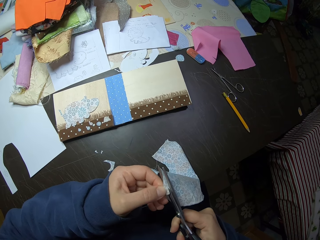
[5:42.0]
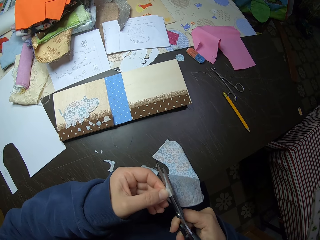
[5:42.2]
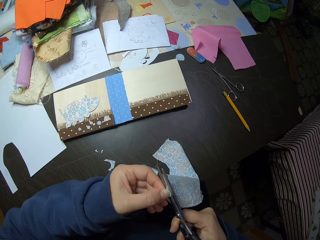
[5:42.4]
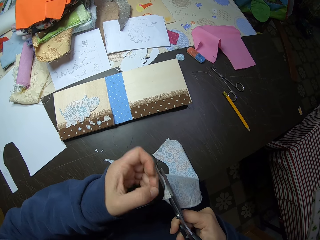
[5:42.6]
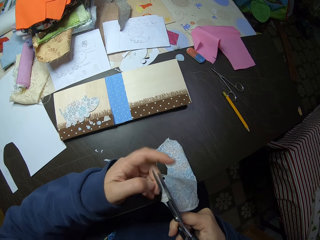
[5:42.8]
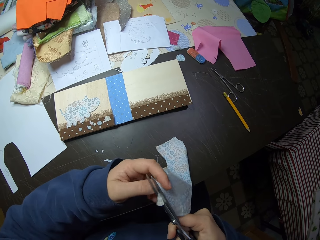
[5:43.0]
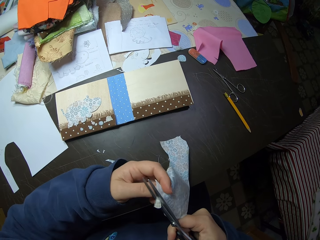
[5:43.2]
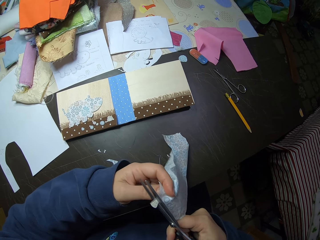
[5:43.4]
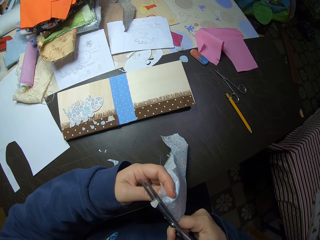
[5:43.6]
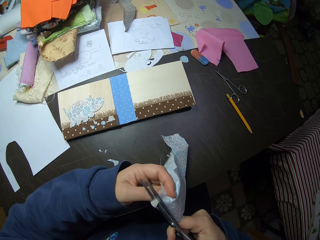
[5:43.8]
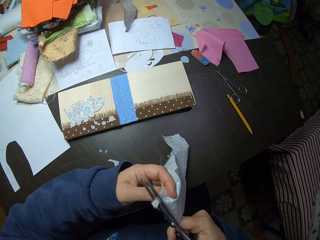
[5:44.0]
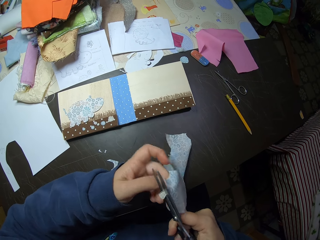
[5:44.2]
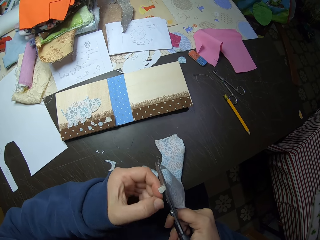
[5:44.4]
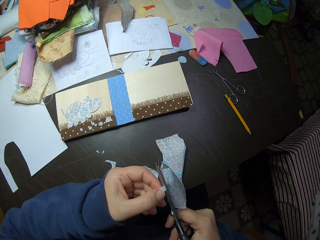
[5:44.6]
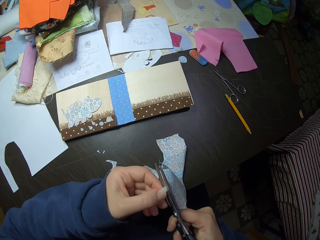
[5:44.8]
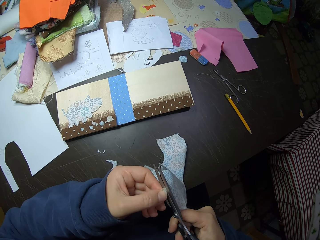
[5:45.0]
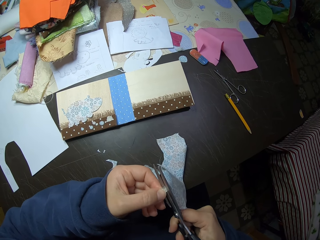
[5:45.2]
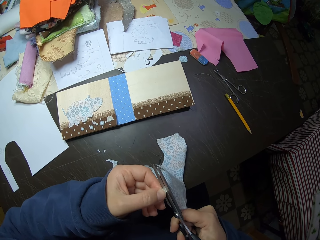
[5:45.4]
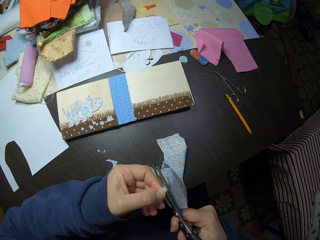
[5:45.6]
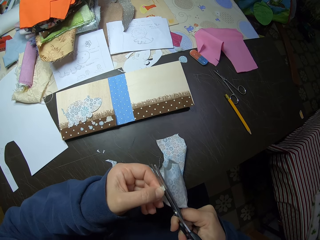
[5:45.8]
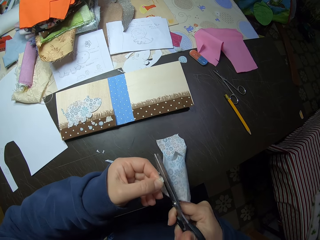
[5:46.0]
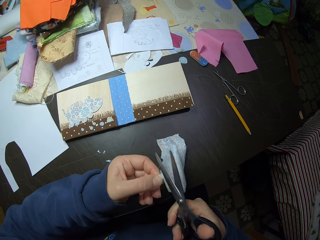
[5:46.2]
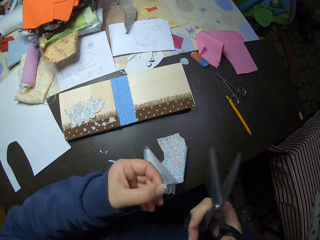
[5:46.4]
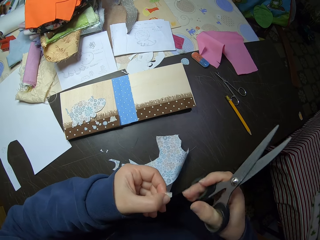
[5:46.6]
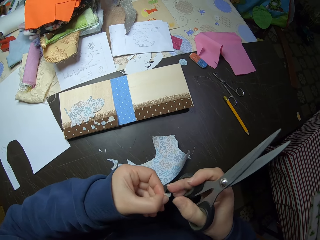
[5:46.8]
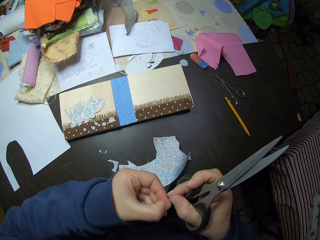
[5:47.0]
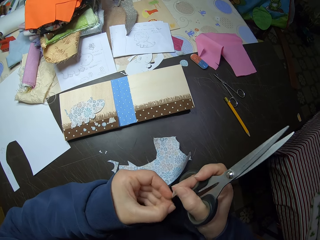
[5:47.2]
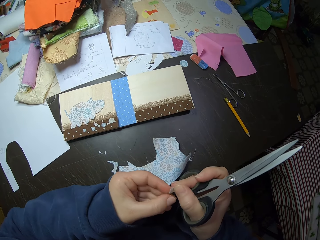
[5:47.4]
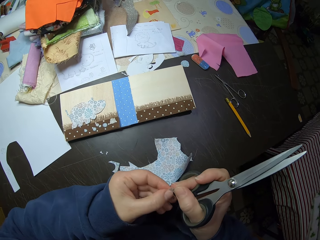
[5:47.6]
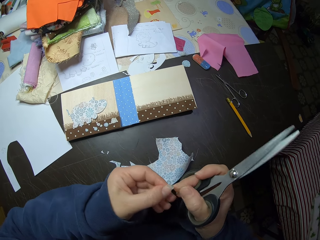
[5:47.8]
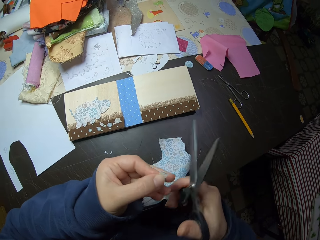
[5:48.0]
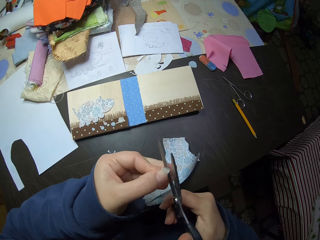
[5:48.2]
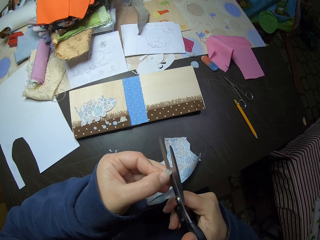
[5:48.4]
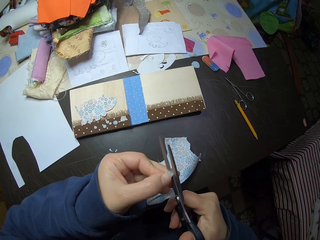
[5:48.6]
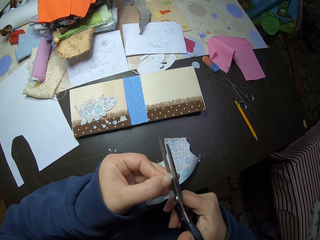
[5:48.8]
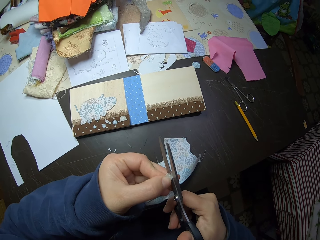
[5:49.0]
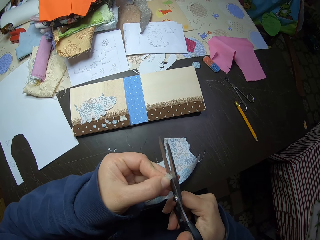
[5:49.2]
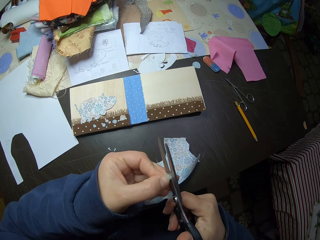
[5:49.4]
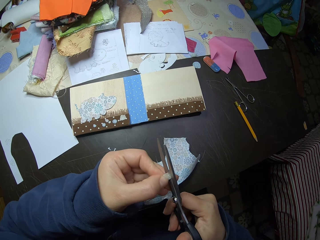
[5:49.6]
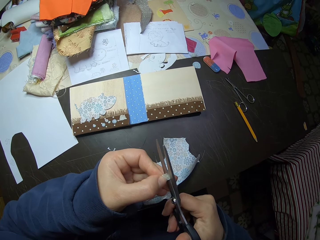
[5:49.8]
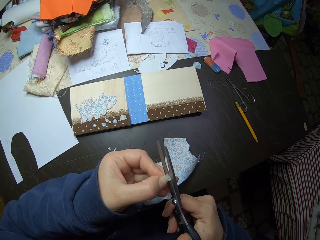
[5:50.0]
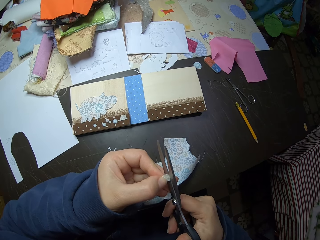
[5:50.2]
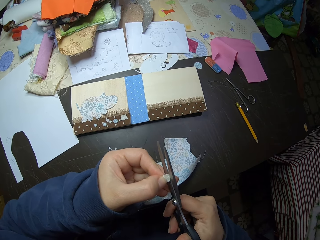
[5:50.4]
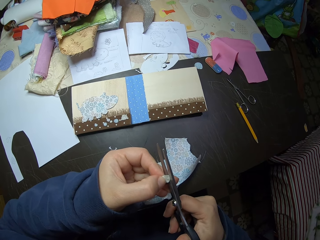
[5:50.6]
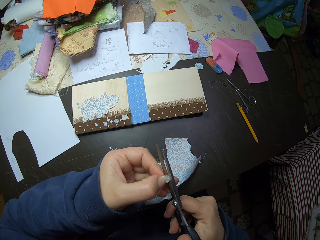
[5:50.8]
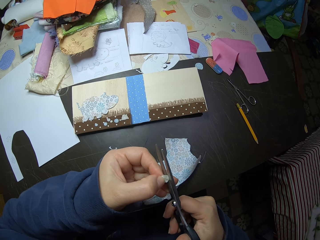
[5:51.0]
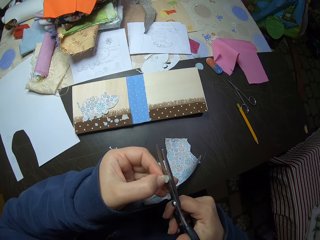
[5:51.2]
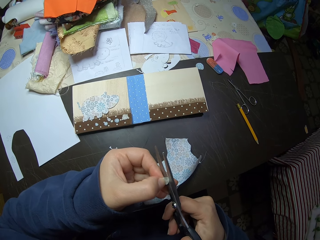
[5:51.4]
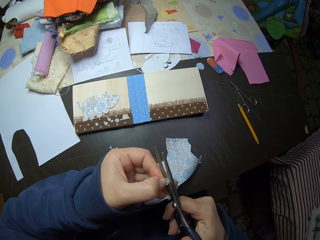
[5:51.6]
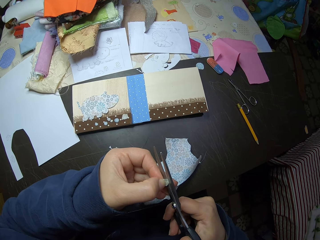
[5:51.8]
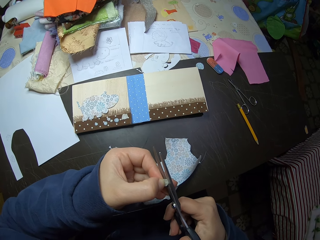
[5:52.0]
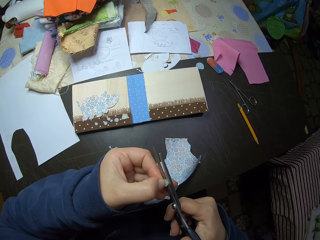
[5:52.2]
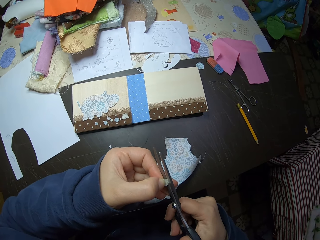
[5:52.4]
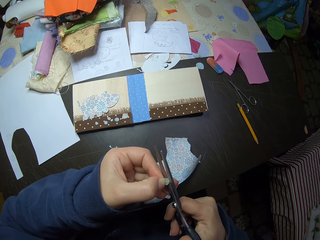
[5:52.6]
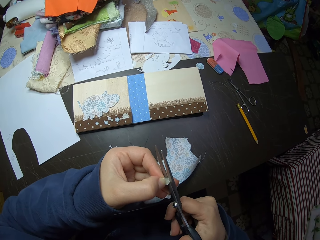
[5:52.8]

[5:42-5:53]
The camera wearer cuts the piece of cloth with the scissors. He adjusts the piece of cloth with his left hand. He holds the piece of cloth. He trims the piece of cloth with the scissors. He drops the piece of cloth on the table. He holds the piece of cloth with his hands. He holds the scissors with his right hand. He holds the piece of cloth with his left hand. He puts the piece of cloth in between the pair of scissors. He trims the piece of cloth with the scissors.

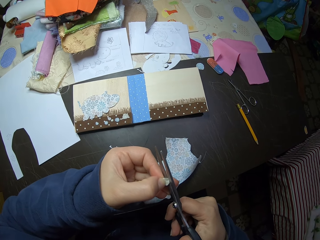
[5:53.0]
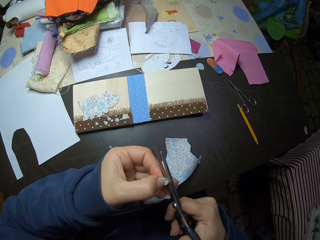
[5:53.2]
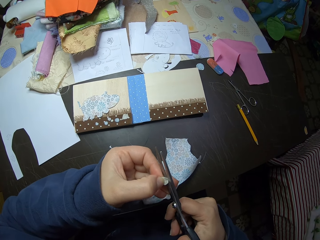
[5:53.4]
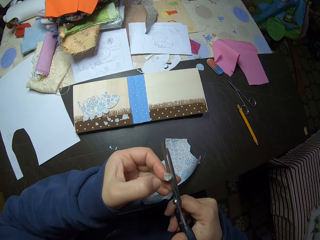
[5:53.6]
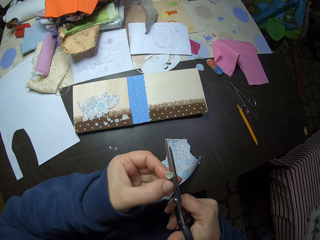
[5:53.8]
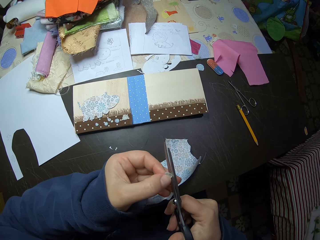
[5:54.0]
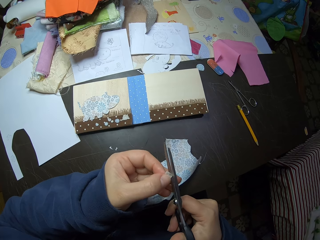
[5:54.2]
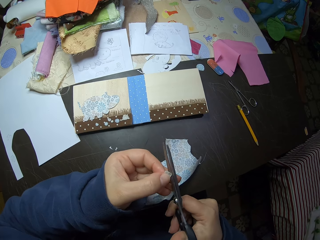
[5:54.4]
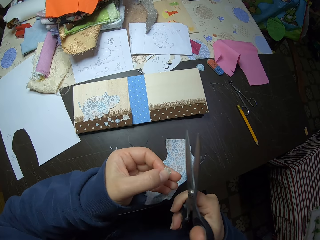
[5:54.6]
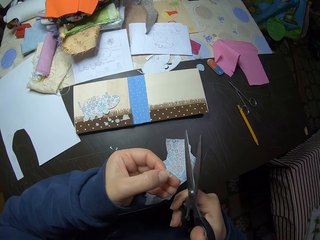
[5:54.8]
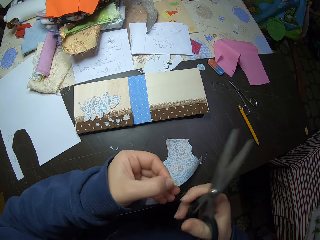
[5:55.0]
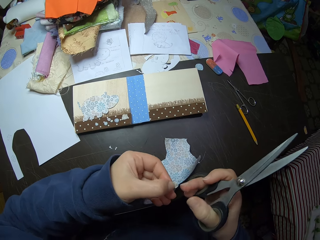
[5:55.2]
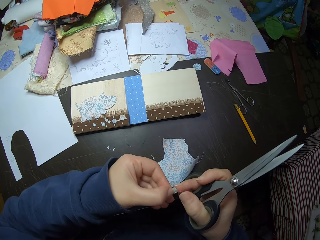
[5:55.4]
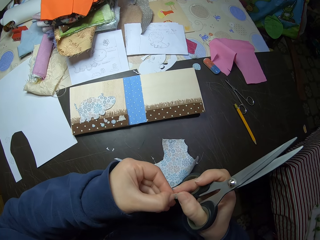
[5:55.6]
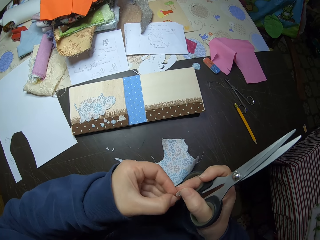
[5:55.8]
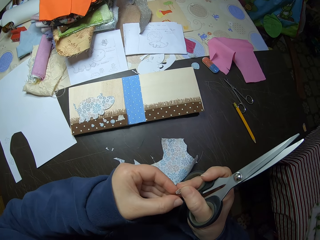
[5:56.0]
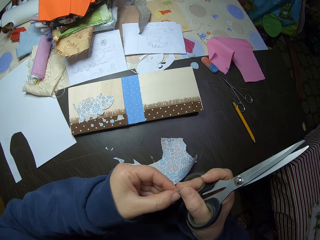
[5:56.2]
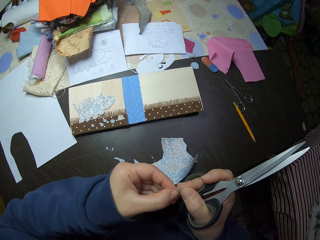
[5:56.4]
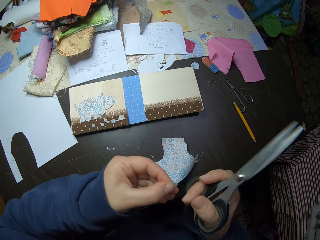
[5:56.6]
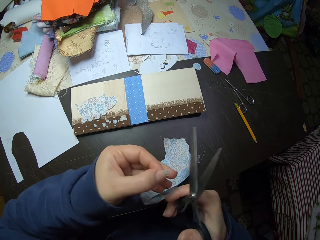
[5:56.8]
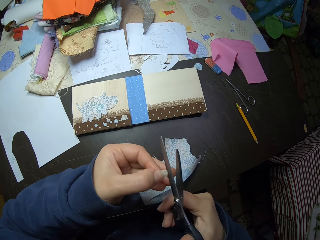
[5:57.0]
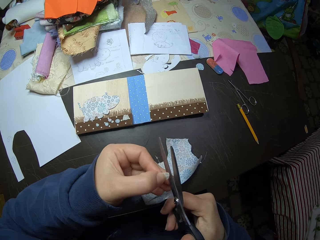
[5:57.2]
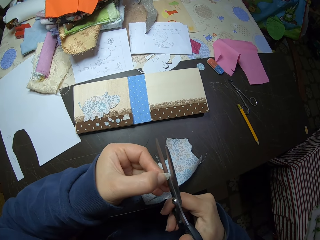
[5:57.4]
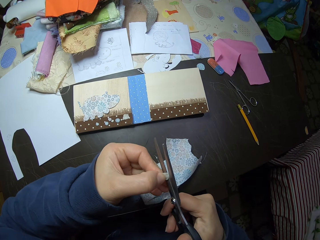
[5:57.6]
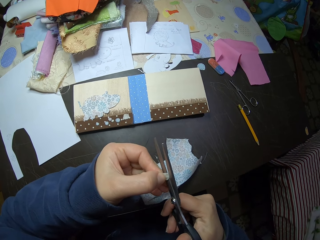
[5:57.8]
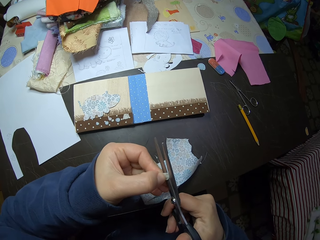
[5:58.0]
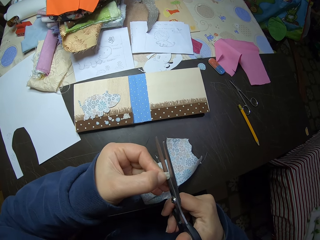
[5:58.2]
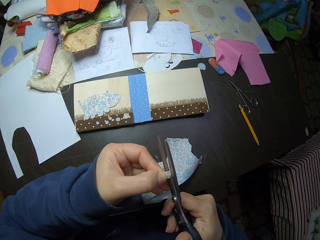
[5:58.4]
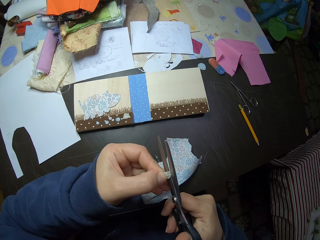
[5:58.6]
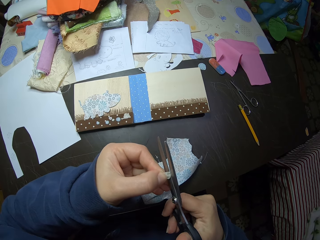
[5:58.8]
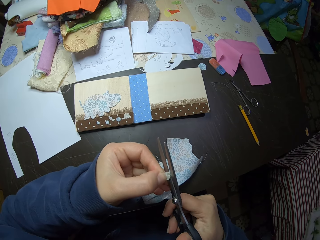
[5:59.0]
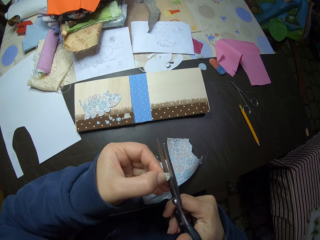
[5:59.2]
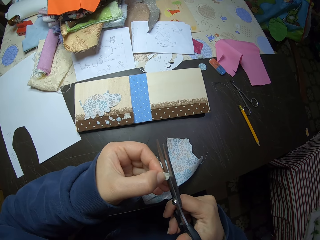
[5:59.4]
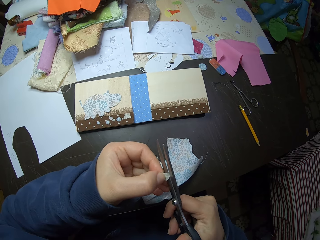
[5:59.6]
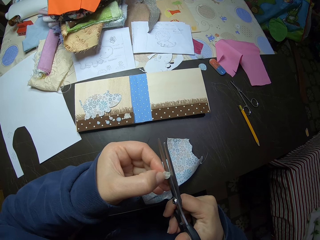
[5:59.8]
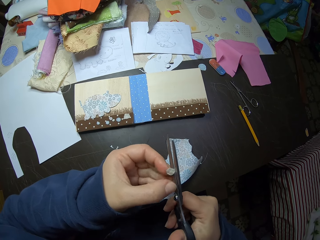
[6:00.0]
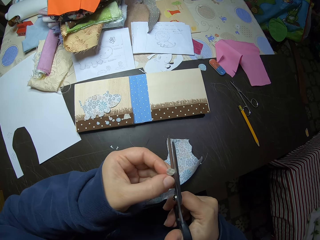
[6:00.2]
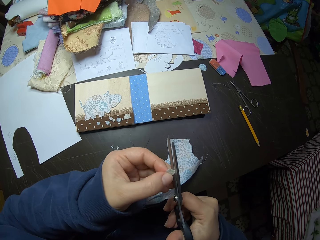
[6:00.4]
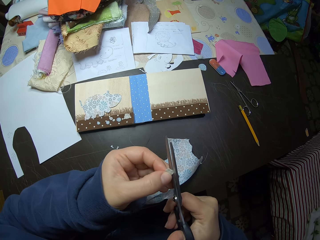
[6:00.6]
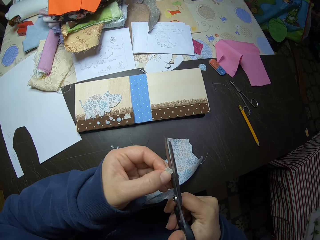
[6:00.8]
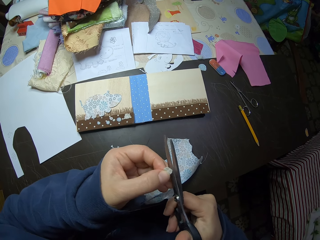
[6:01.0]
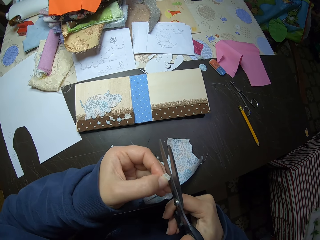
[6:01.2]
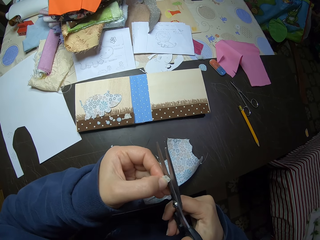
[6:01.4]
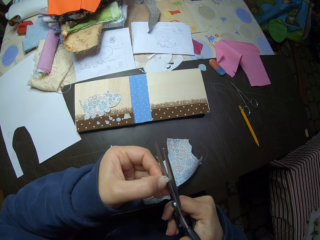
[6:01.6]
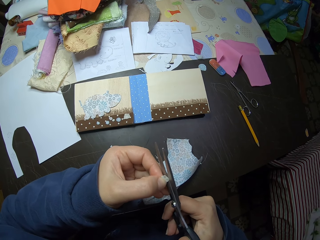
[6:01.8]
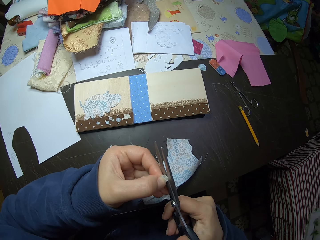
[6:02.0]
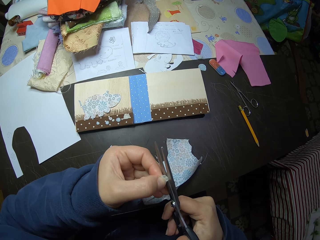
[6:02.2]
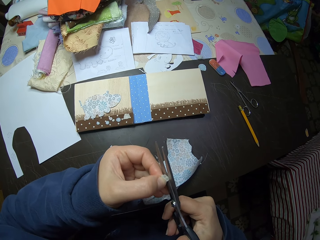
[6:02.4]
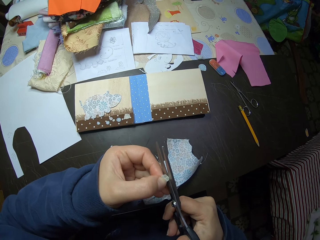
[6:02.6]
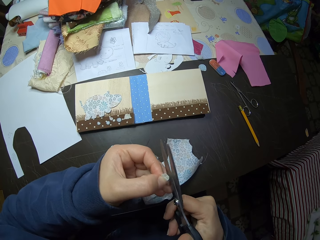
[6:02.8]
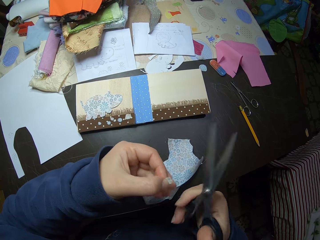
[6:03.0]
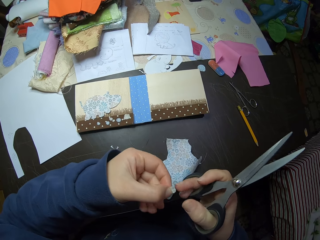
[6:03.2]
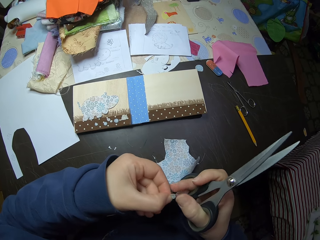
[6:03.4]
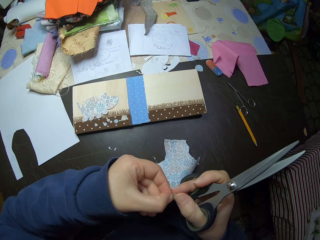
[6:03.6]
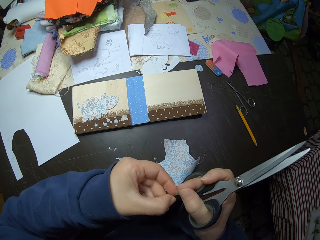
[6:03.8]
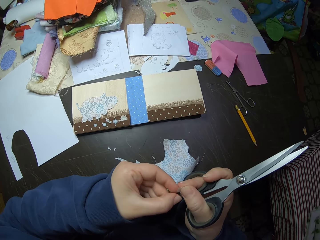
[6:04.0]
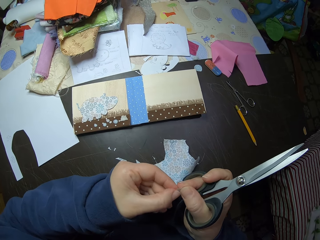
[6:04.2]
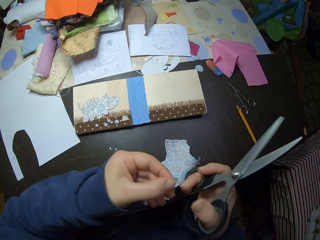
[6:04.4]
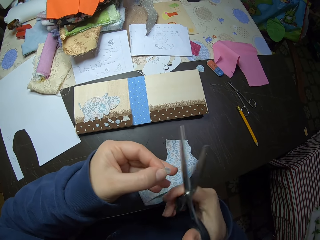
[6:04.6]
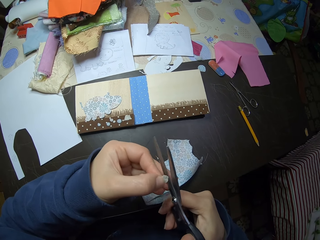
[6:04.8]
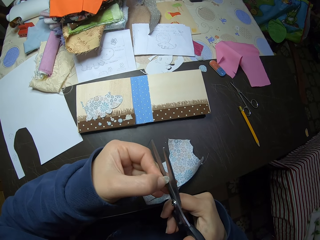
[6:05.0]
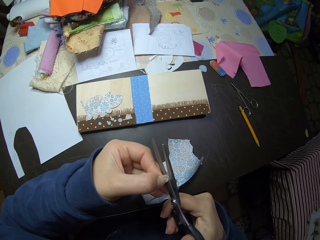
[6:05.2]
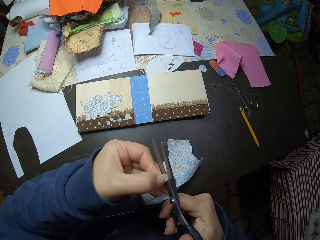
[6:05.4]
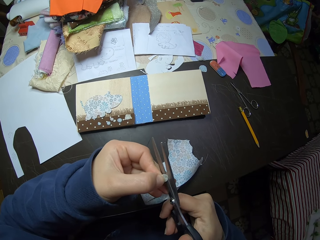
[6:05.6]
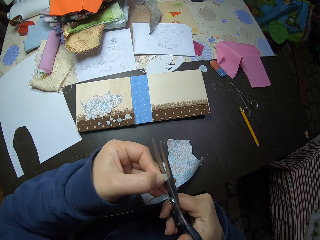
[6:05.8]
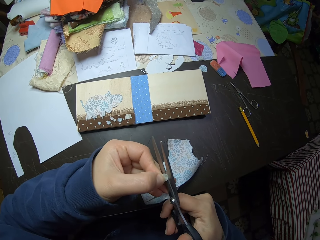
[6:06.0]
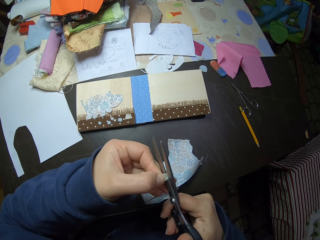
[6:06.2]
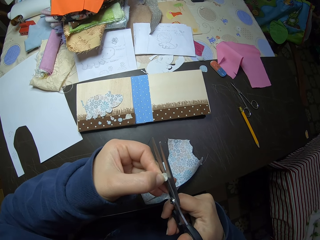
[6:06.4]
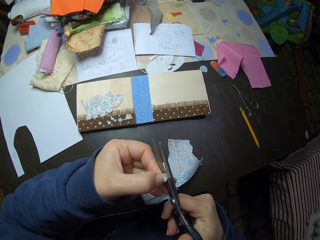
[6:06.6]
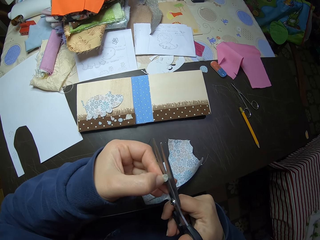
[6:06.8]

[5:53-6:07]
The camera wearer adjusts the piece of cloth with his left hand. He cuts the piece of cloth. He holds the piece of cloth with his hands. He trims the piece of cloth with the scissors. He adjusts the piece of cloth with his left hand. He trims the piece of cloth with the scissors. He holds the piece of cloth. He passes the piece of cloth to the right hand. He holds the piece of cloth. He passes the piece of cloth to the left hand. He trims the piece of cloth with the scissors.
